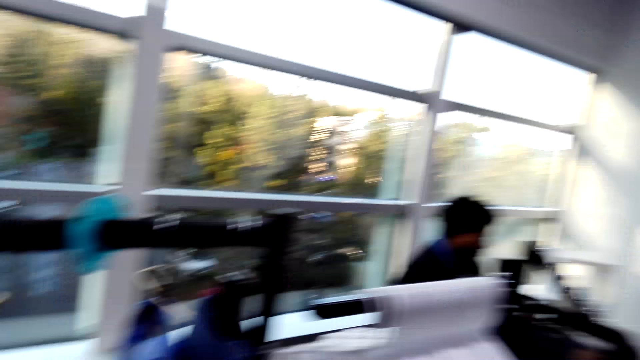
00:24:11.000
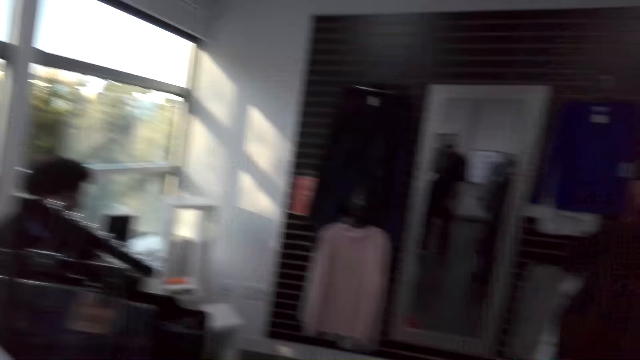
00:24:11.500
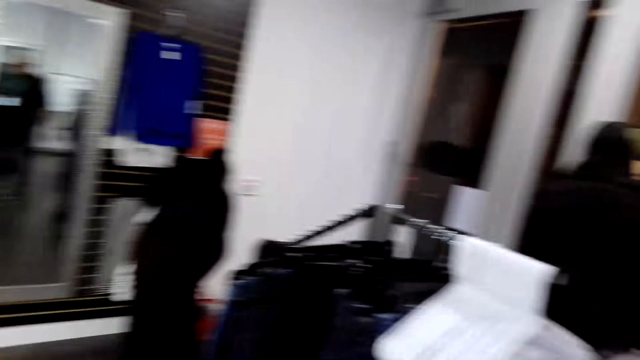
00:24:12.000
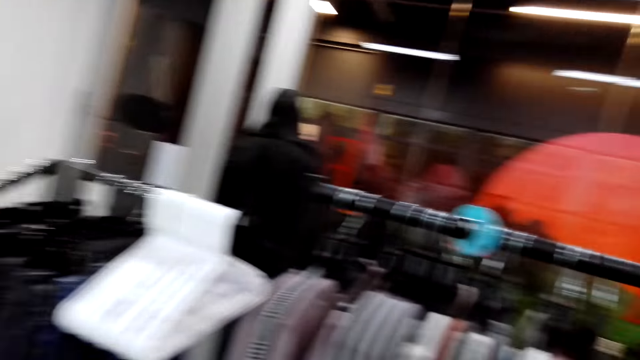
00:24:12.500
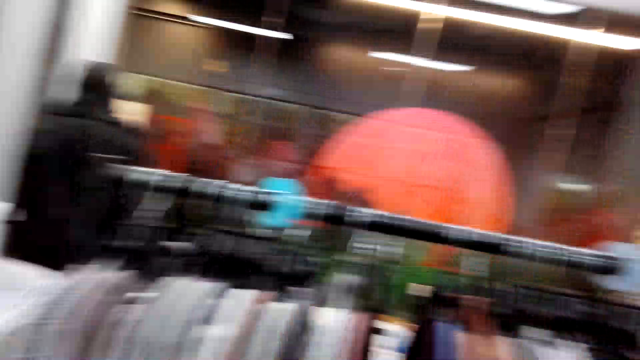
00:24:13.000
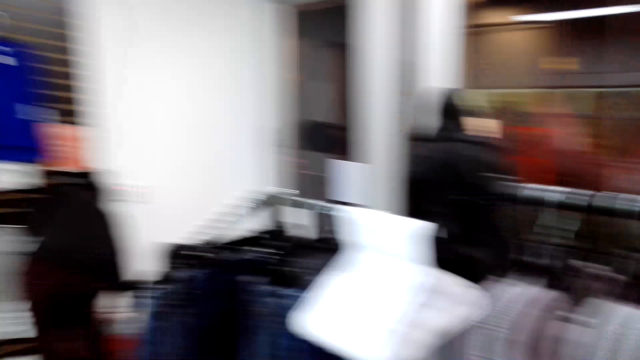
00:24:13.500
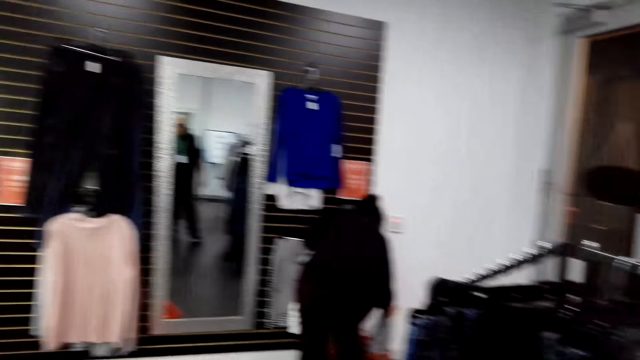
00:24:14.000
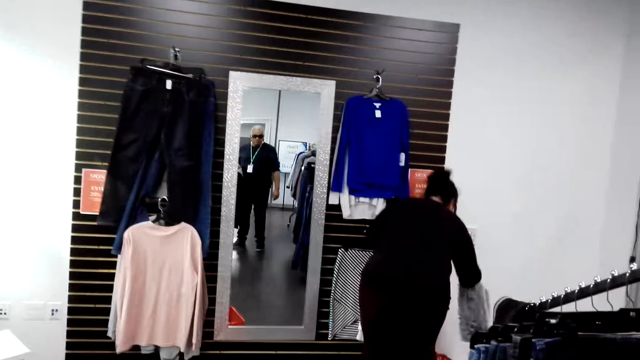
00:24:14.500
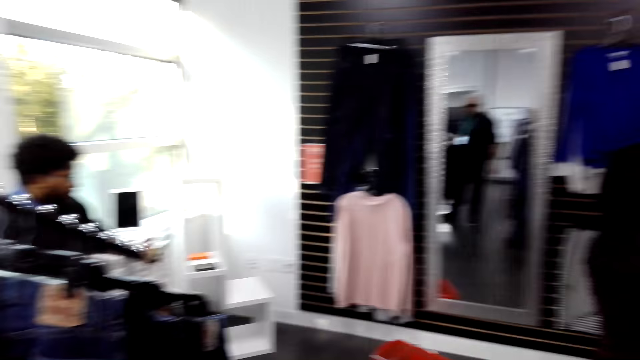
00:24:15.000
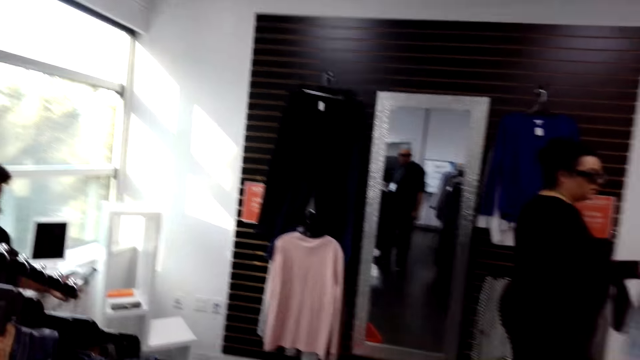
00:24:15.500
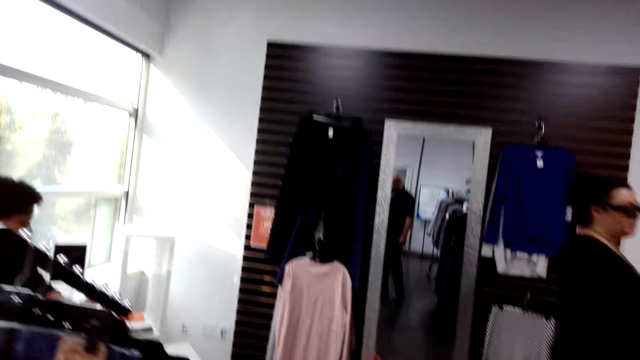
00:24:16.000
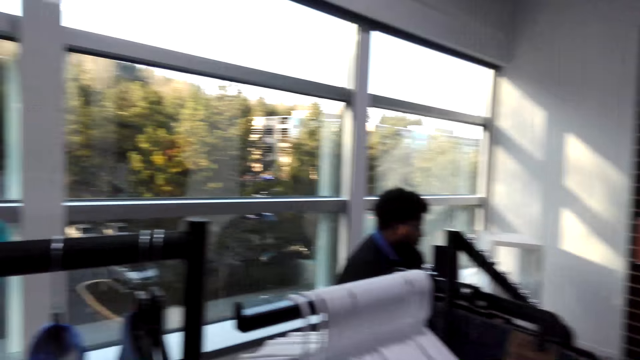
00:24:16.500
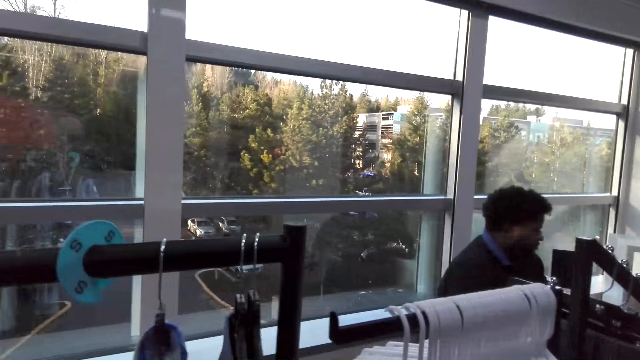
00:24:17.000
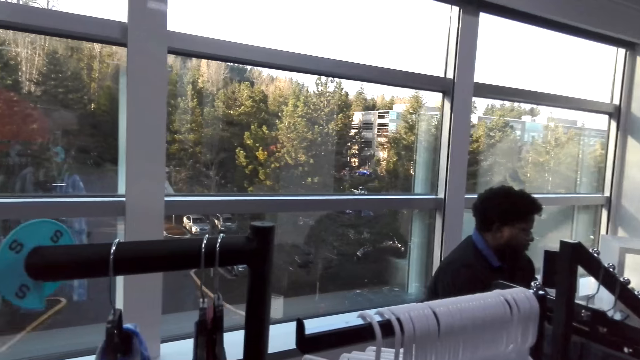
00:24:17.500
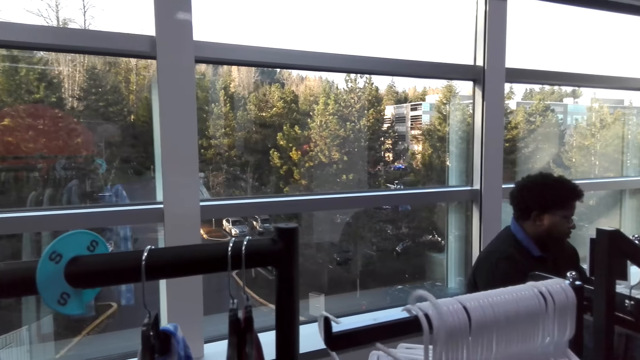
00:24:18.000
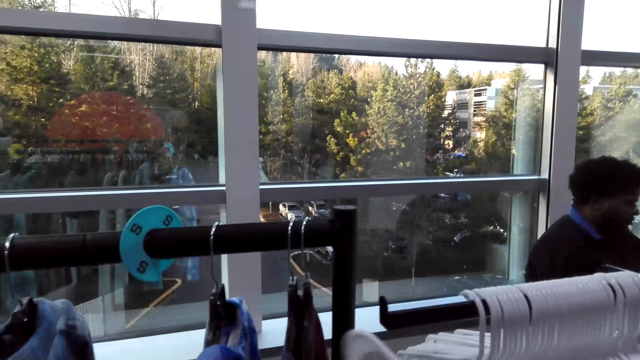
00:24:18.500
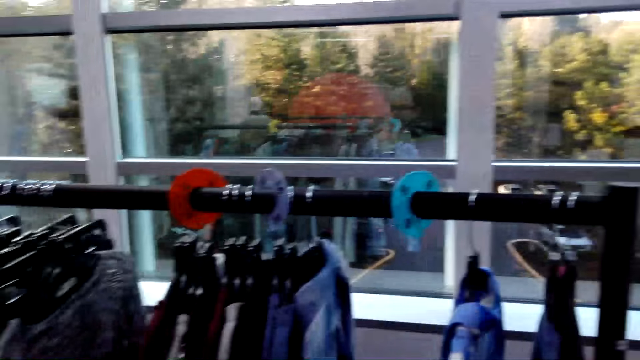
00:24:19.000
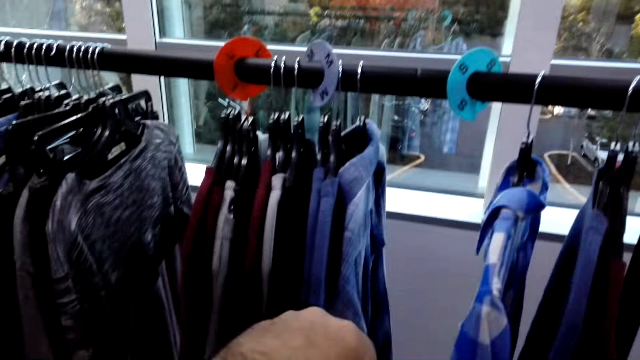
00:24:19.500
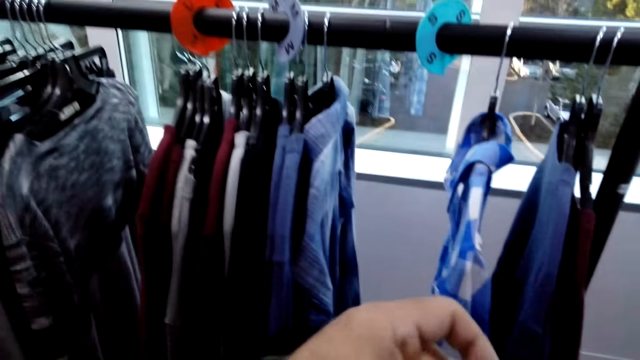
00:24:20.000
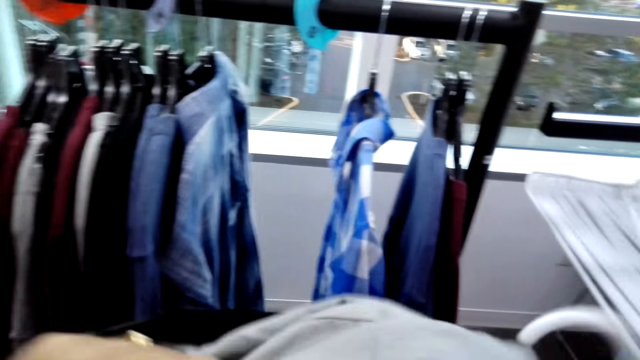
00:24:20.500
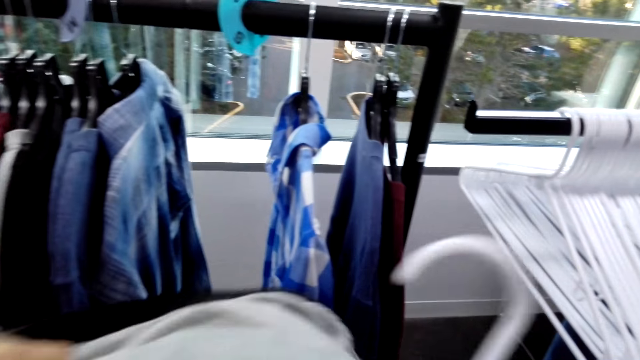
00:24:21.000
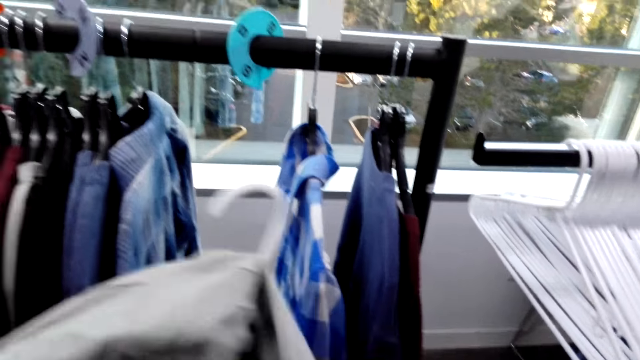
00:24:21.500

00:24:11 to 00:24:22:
The camera wearer looks around the boutique room. They pick up a cloth, hang the cloth, and turn the cloth upside down.

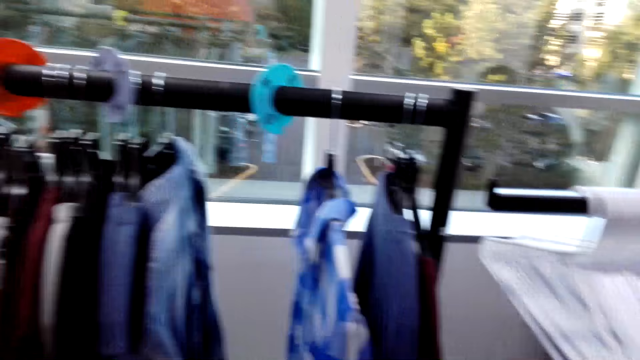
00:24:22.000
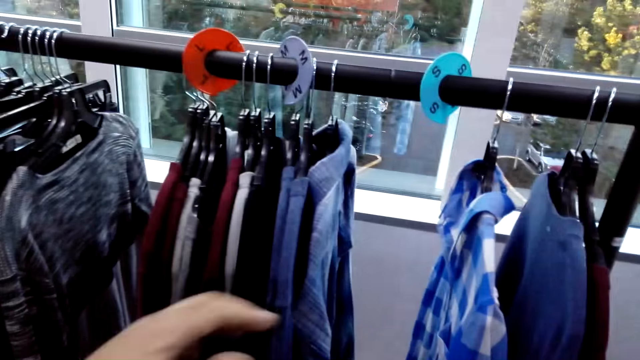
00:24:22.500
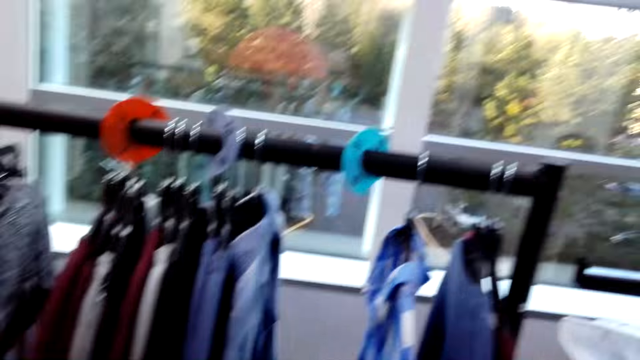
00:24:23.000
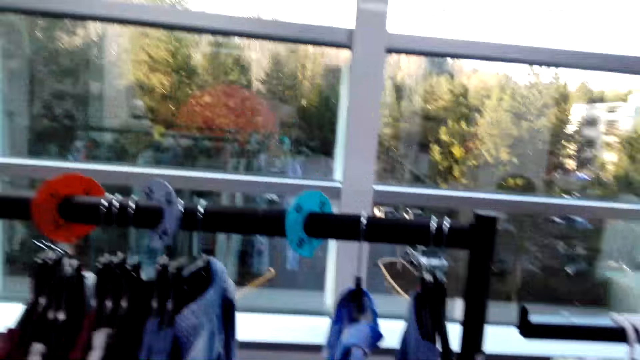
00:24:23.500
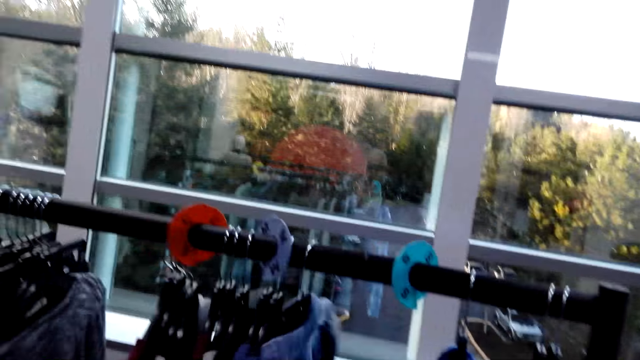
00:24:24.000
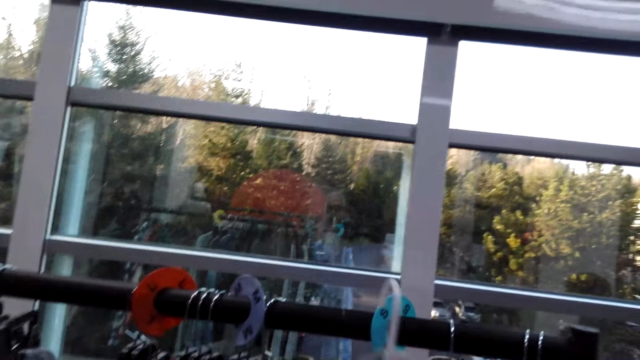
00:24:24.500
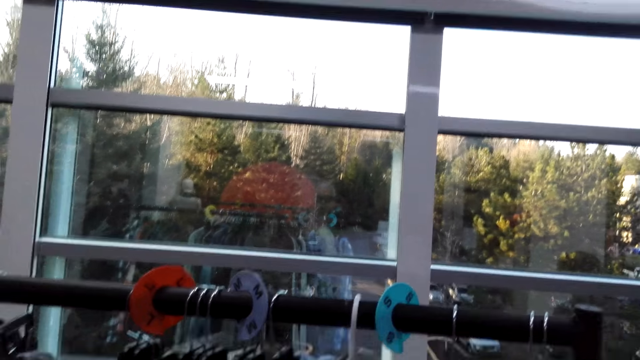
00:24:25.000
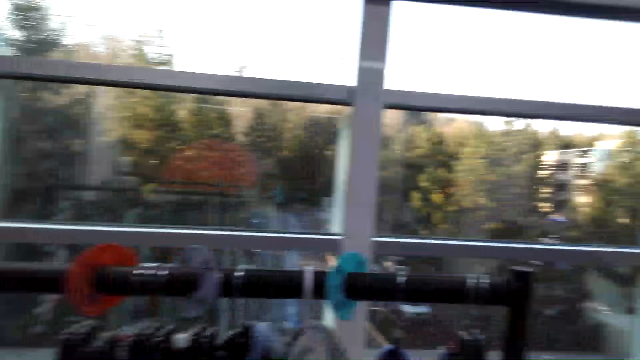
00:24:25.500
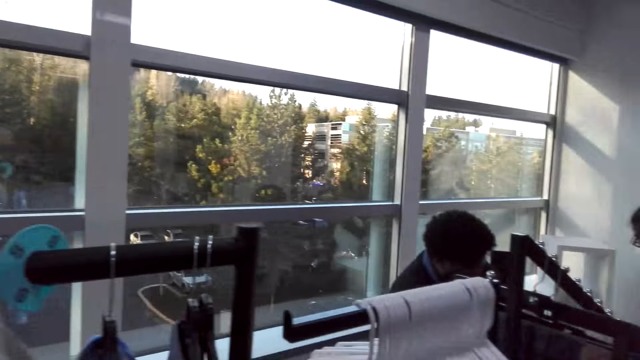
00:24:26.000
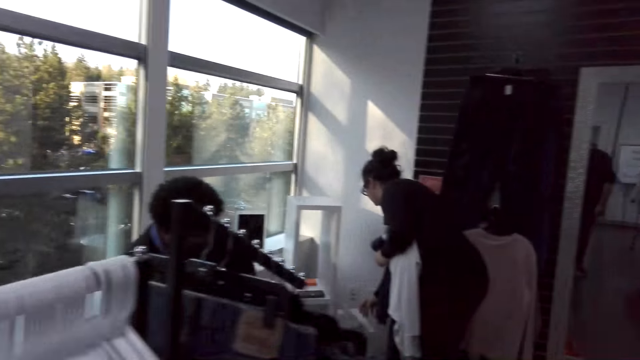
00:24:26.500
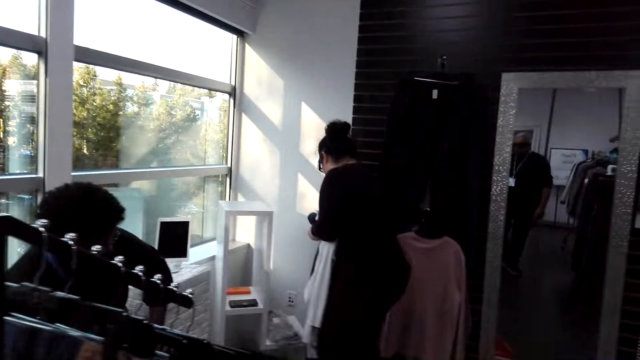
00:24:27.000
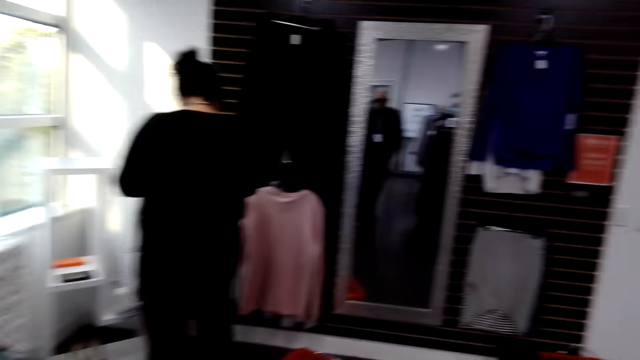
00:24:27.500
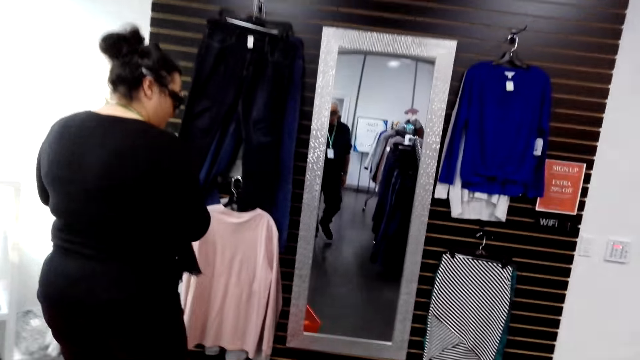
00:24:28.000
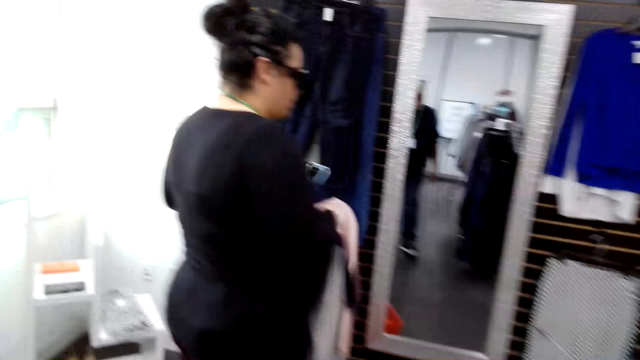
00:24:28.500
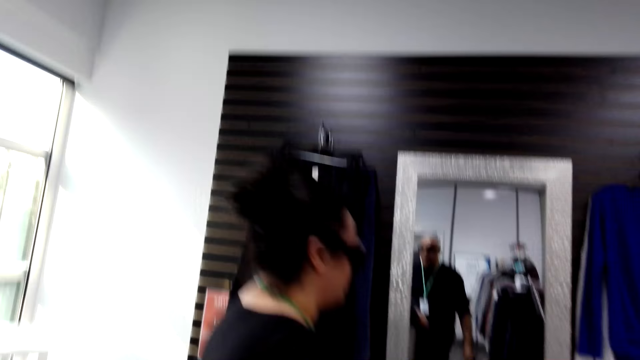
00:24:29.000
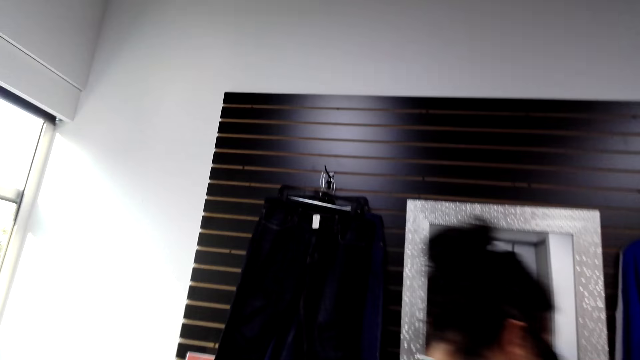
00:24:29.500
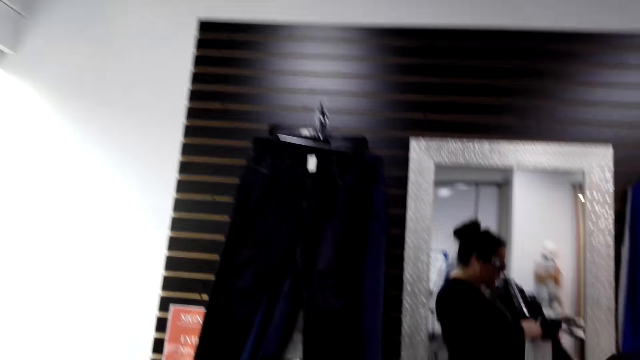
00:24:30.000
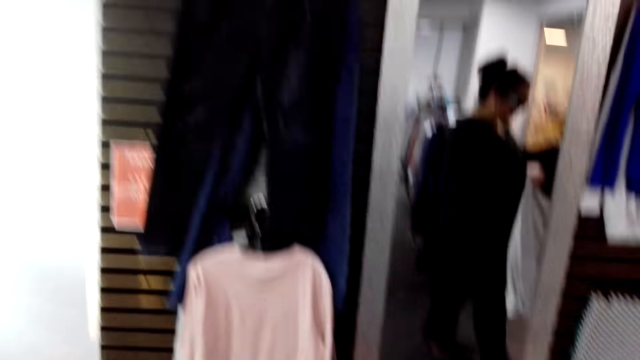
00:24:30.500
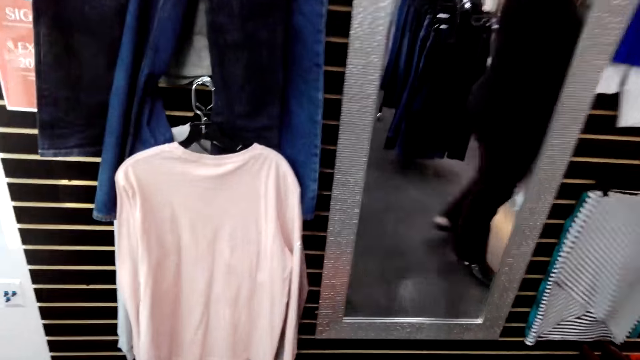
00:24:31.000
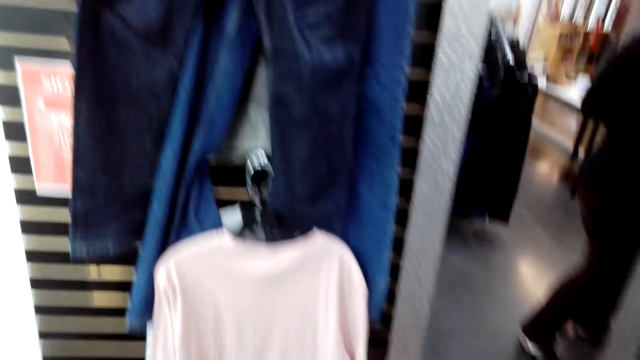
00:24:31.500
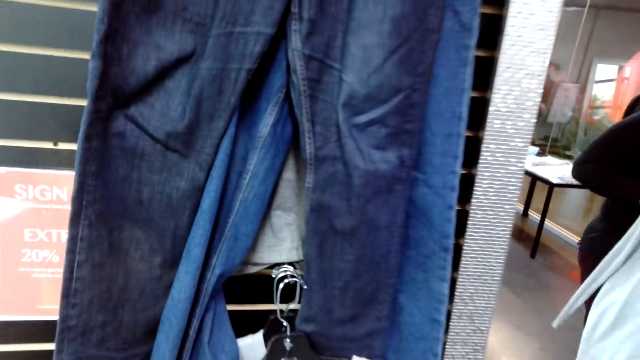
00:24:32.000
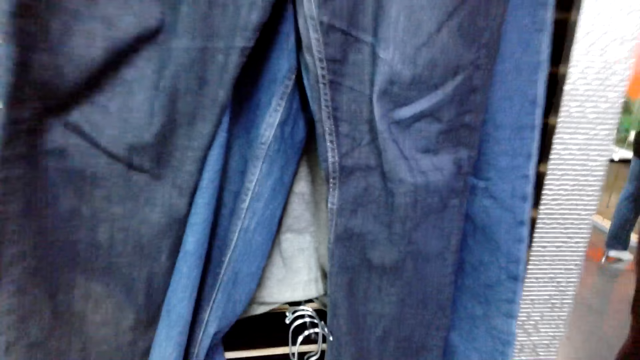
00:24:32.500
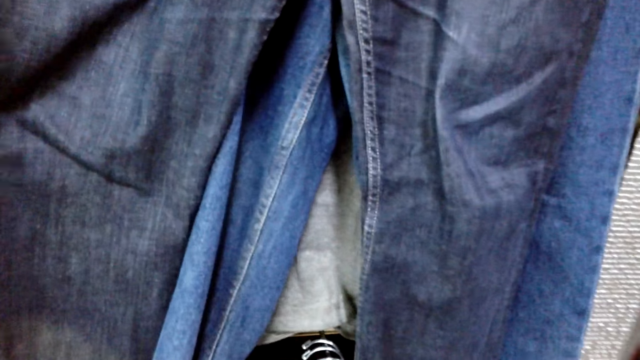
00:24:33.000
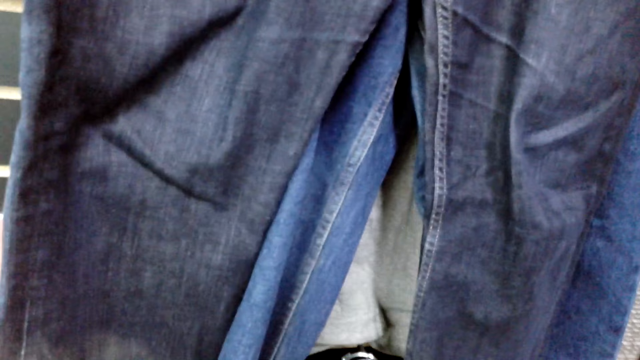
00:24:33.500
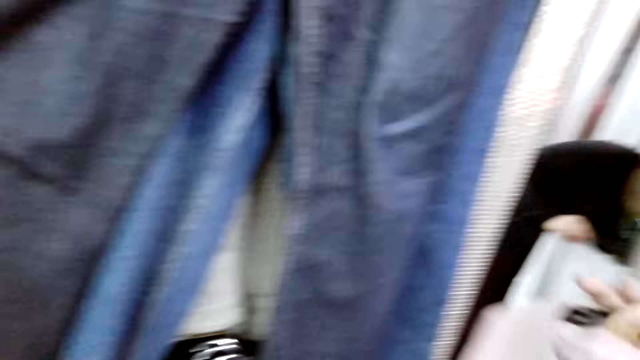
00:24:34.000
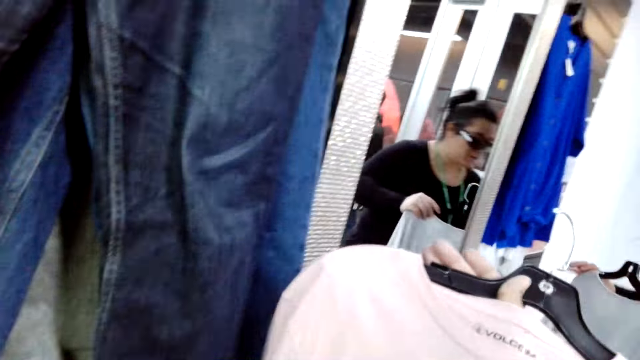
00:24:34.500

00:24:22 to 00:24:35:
The camera wearer looks at the shirt in the hands and hangs the shirt. They walk around the shop and turn around. A woman walks across. The camera wearer walks to the hanged trouser jeans. They pick up a cloth.
